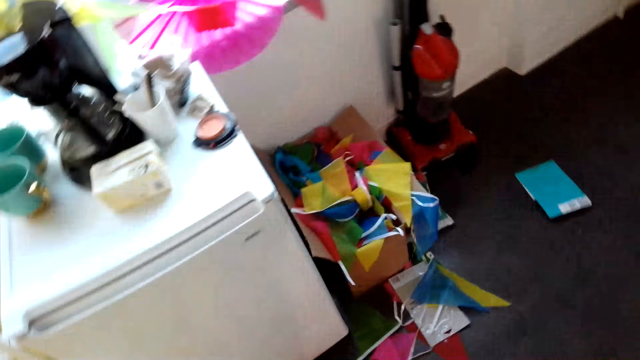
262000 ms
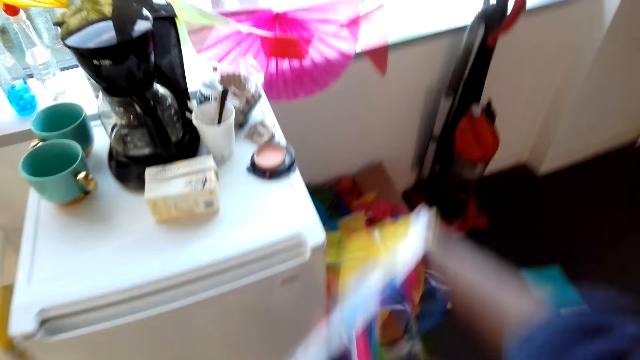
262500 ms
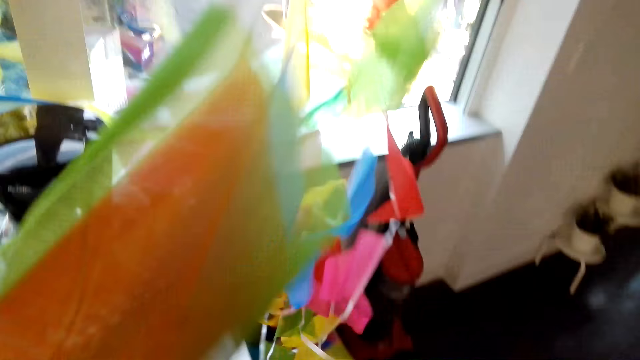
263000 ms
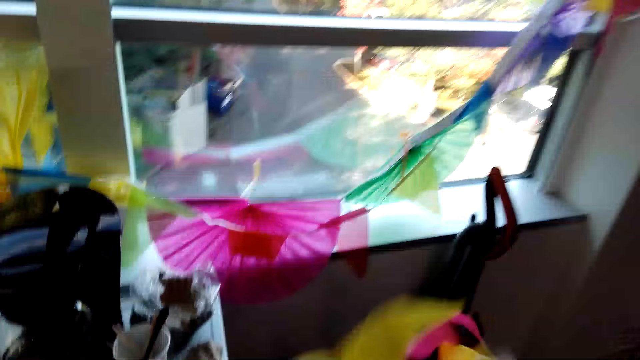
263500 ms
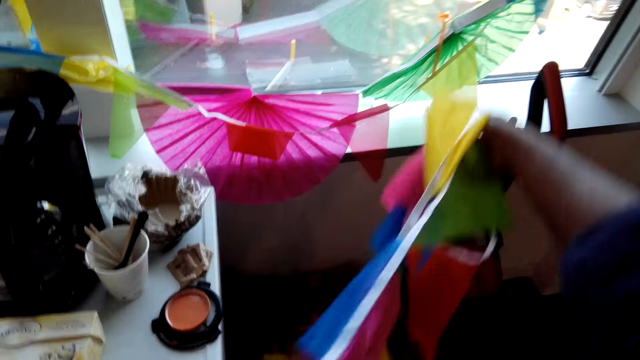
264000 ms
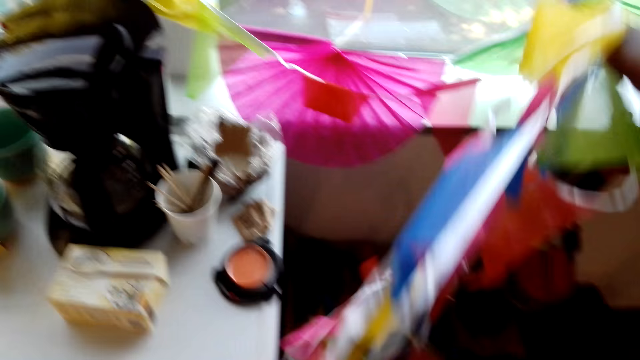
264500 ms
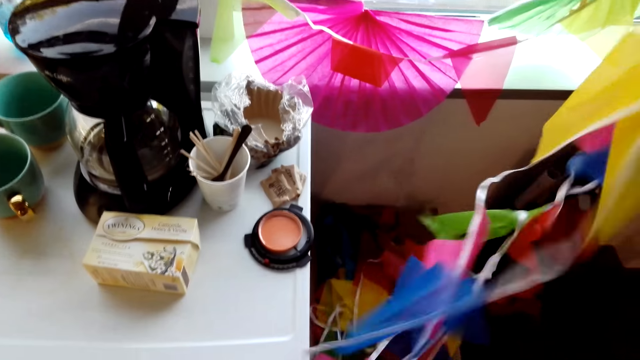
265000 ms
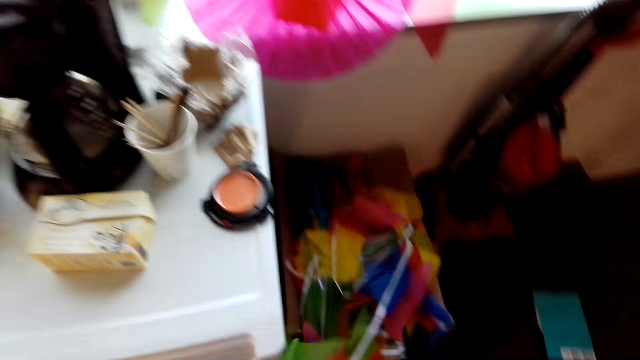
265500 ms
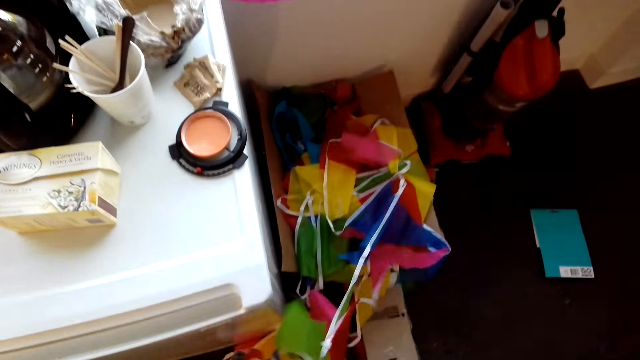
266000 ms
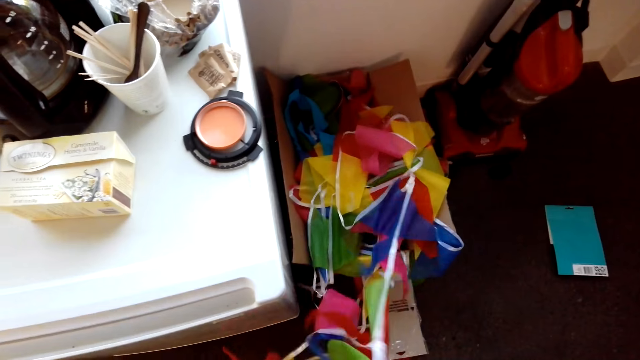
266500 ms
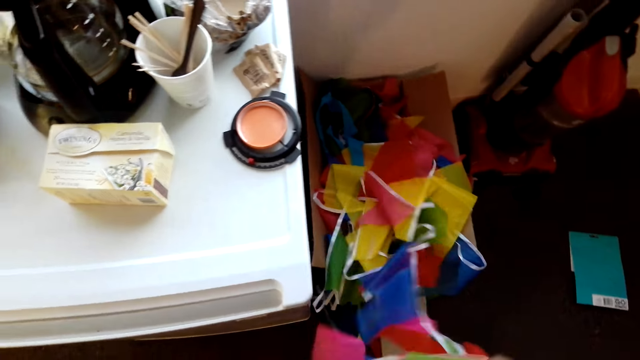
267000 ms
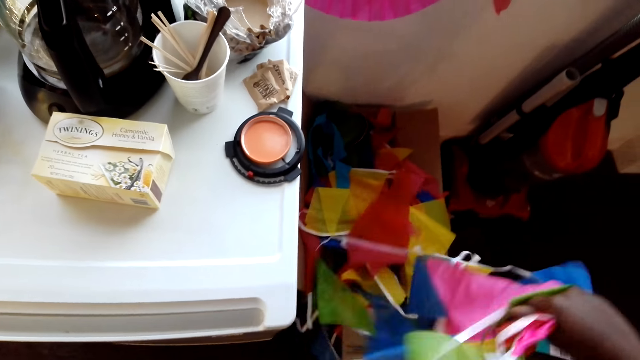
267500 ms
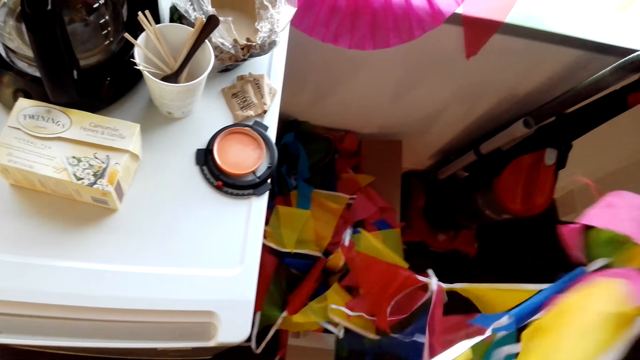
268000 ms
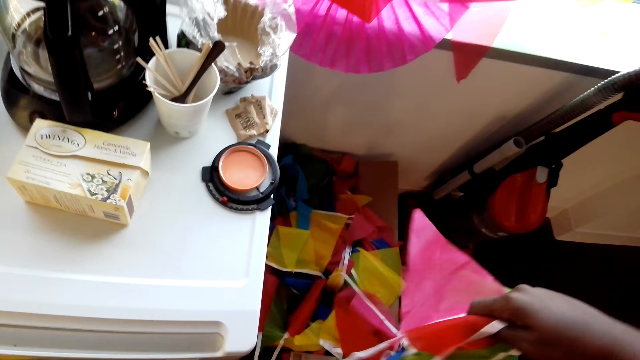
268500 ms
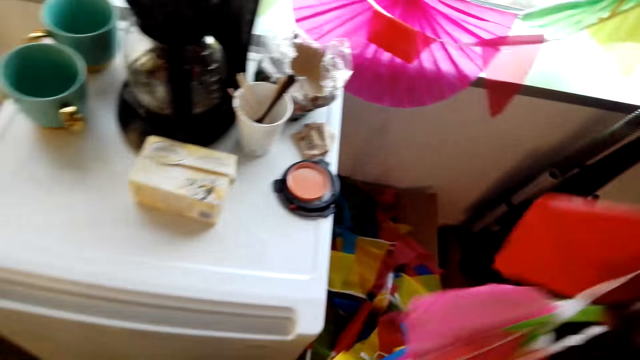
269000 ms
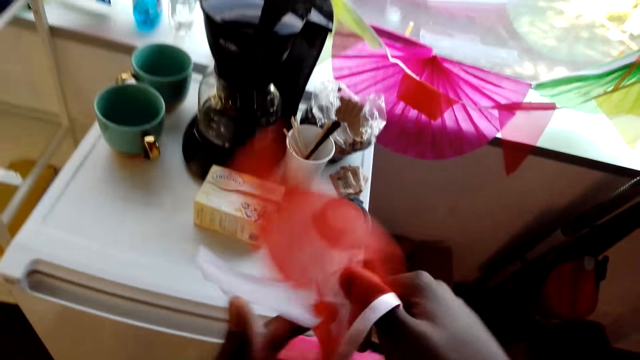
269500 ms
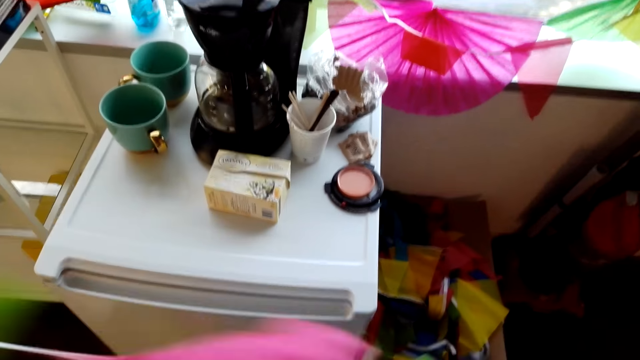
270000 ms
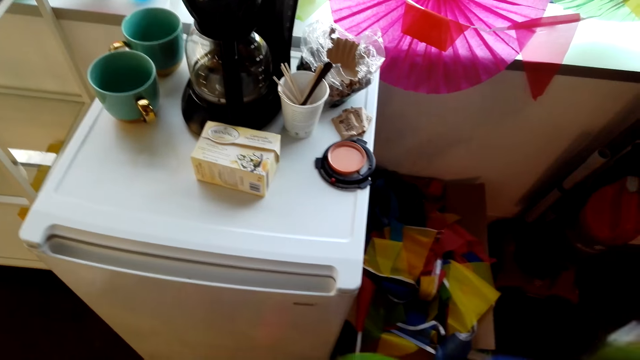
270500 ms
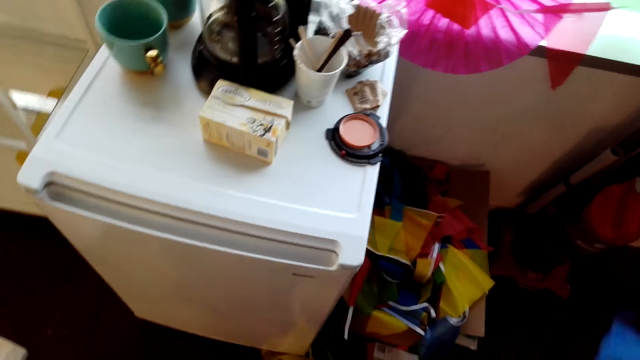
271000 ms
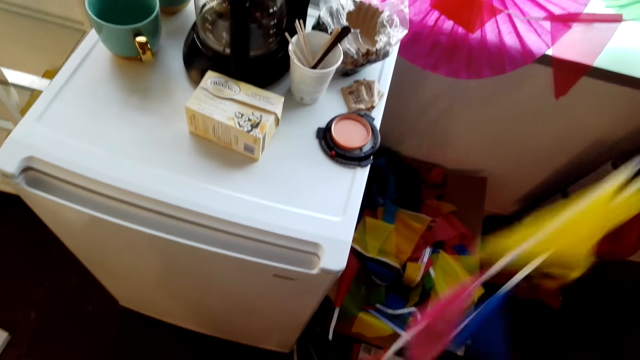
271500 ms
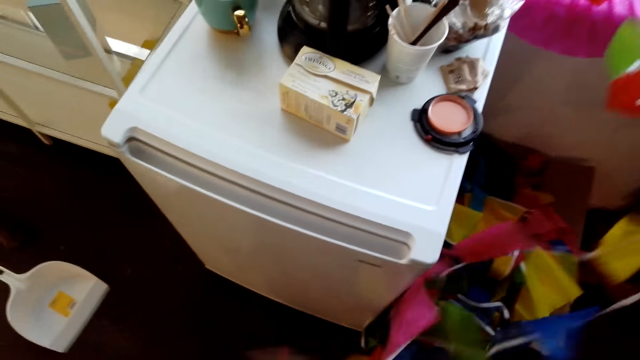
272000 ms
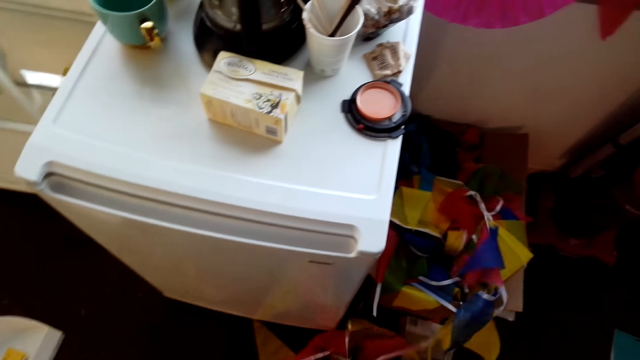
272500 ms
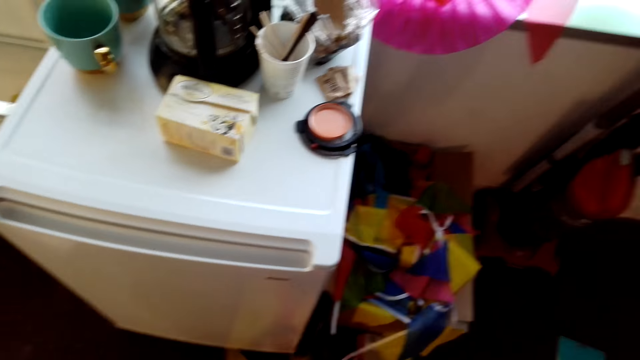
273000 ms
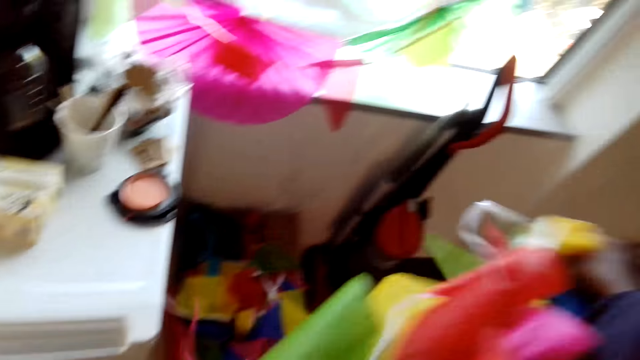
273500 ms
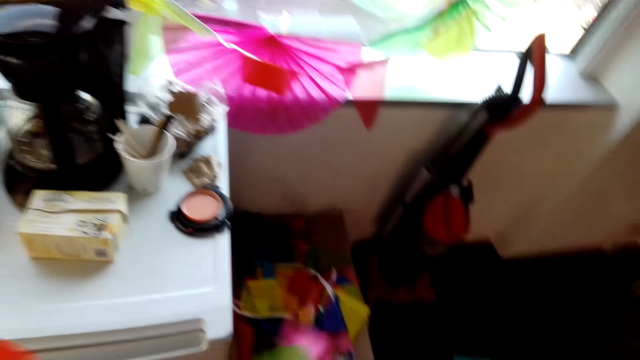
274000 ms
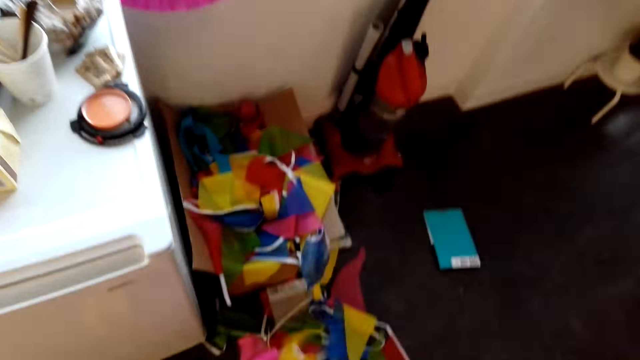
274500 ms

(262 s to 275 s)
The camera wearer pulls the decoration. They dialogue with a person. They pull the decoration.

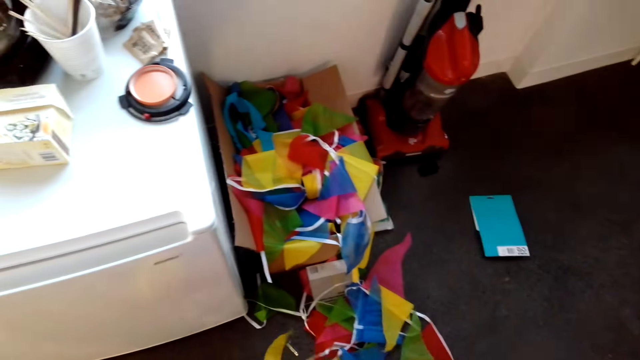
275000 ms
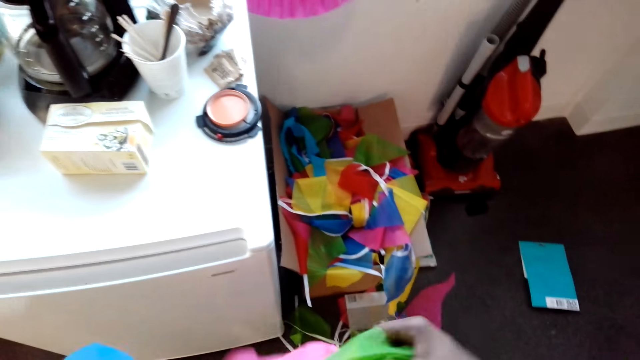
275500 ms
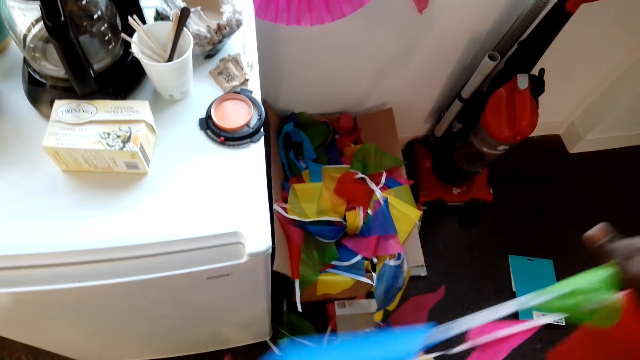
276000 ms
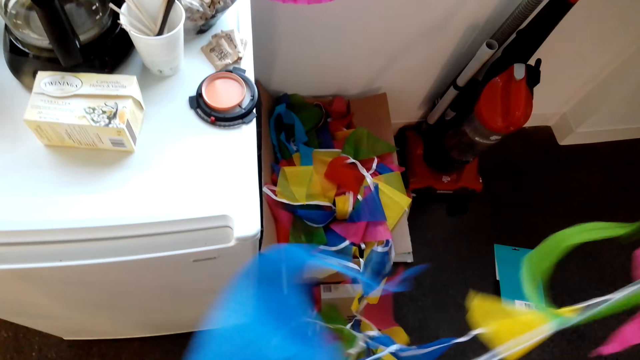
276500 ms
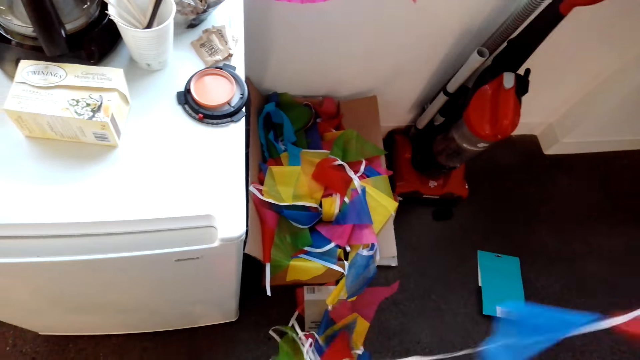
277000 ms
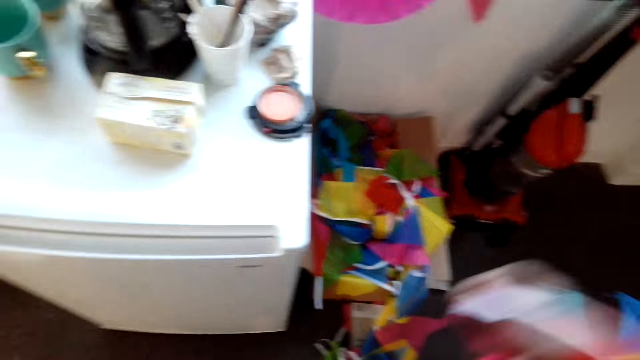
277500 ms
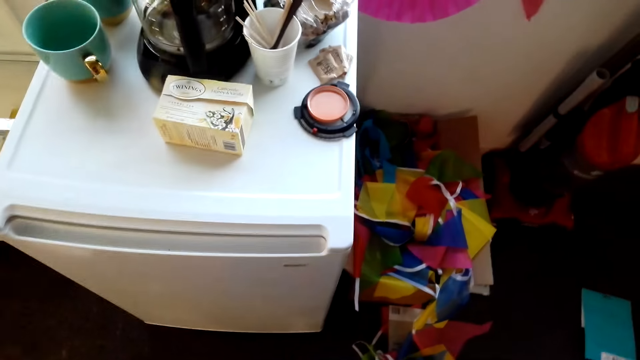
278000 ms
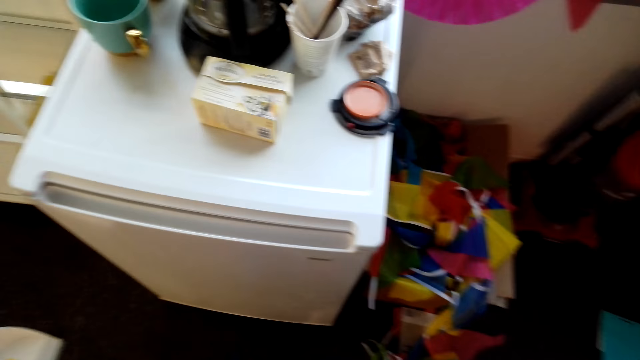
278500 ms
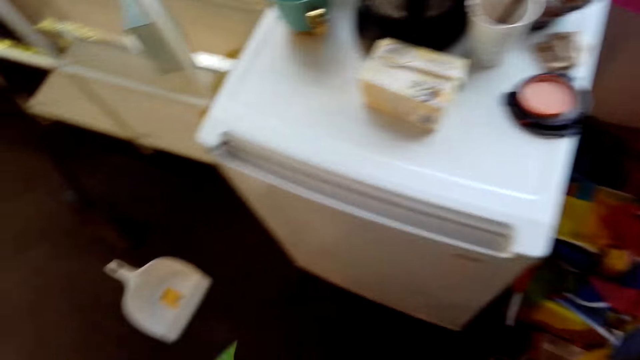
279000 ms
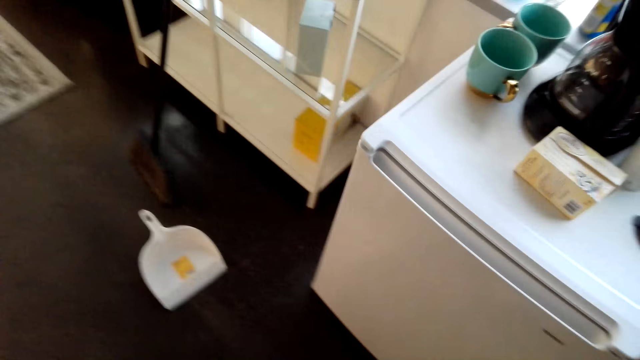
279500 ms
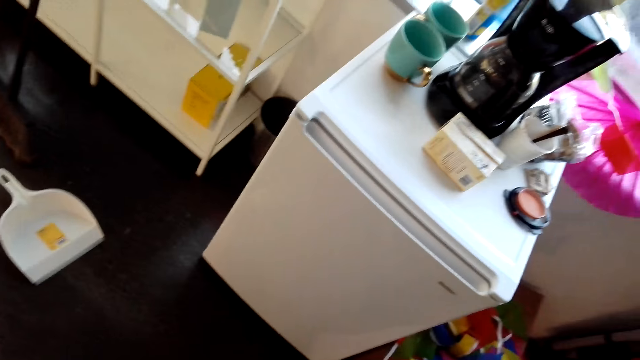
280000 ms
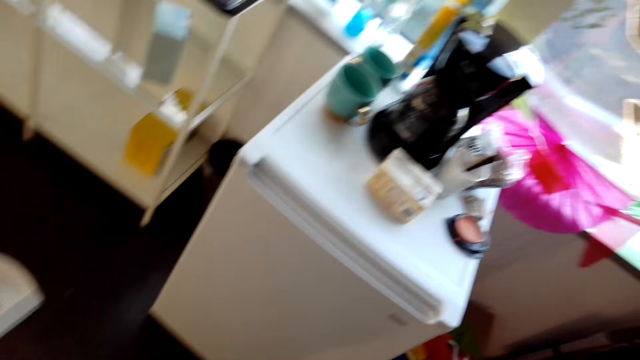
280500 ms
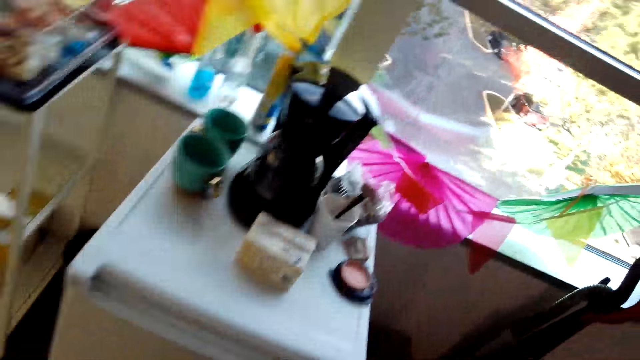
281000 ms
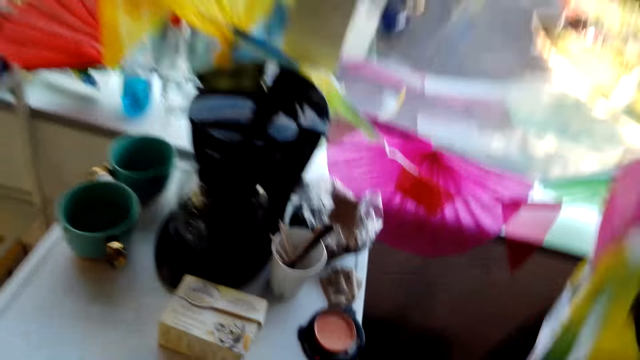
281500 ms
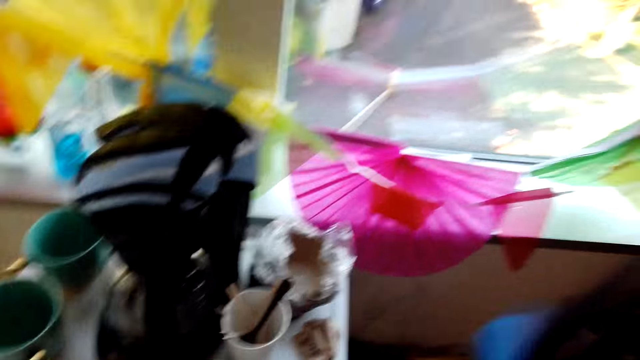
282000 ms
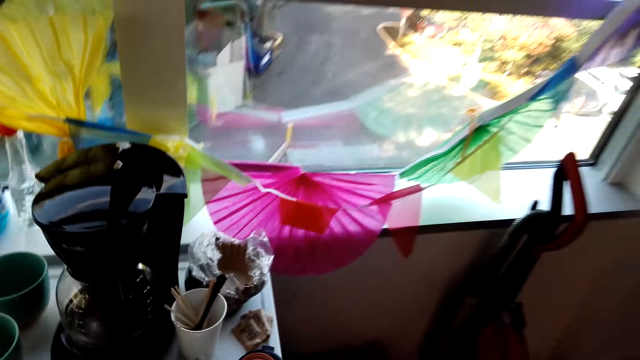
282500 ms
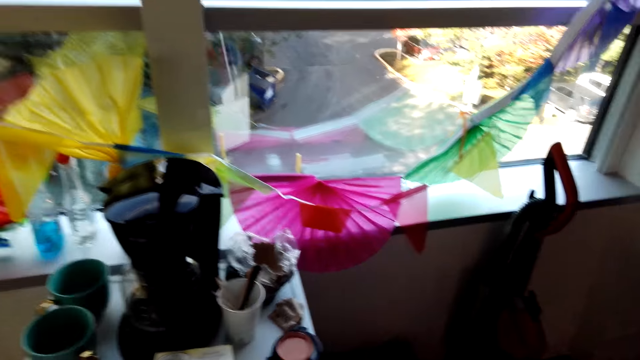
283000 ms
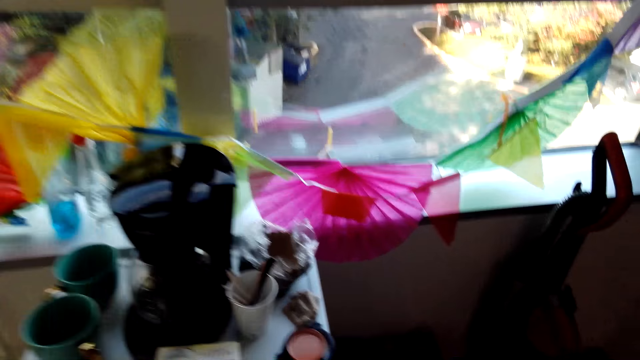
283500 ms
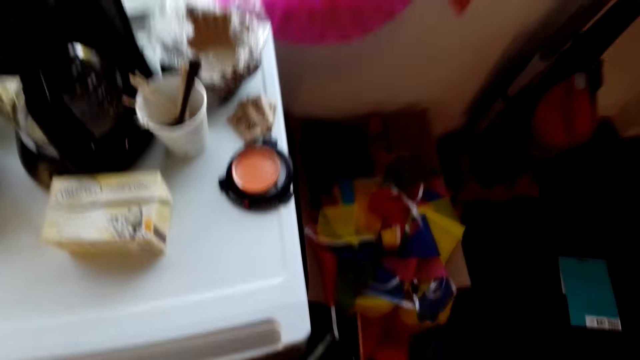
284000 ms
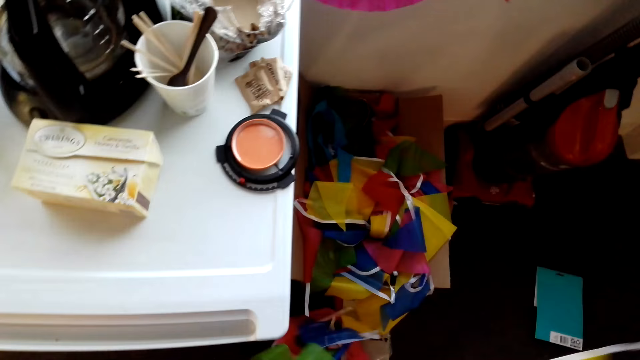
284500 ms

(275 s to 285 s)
The camera wearer dialogues with a person.
